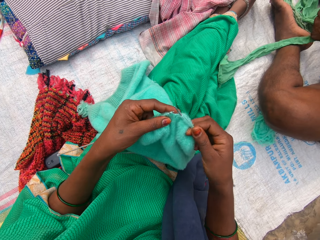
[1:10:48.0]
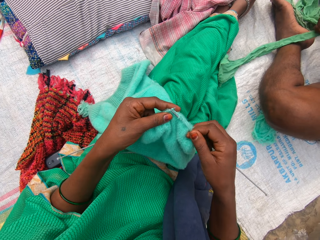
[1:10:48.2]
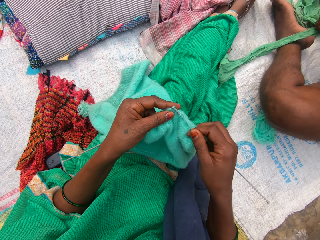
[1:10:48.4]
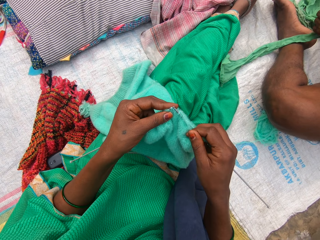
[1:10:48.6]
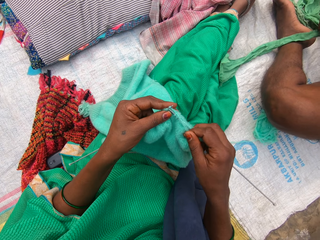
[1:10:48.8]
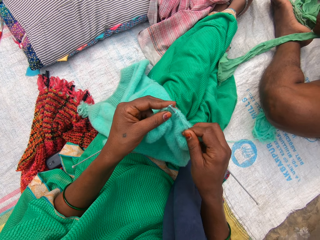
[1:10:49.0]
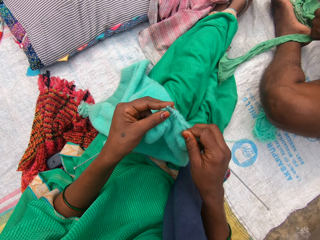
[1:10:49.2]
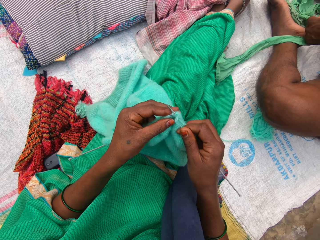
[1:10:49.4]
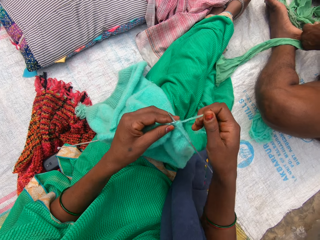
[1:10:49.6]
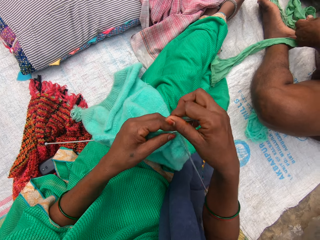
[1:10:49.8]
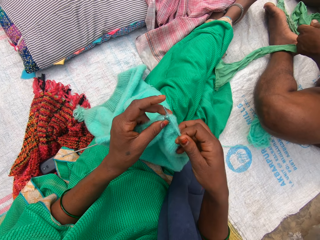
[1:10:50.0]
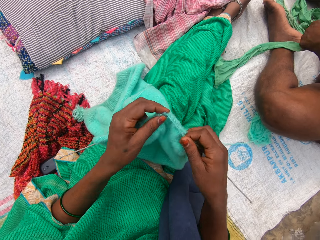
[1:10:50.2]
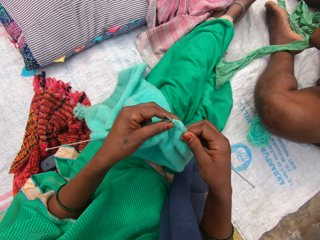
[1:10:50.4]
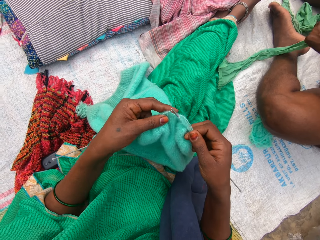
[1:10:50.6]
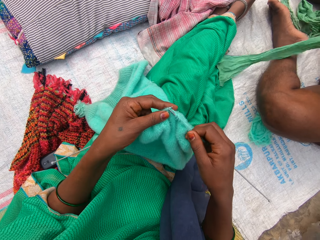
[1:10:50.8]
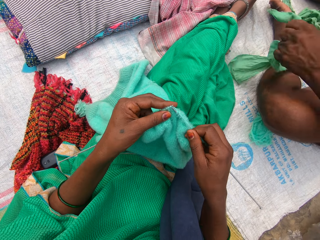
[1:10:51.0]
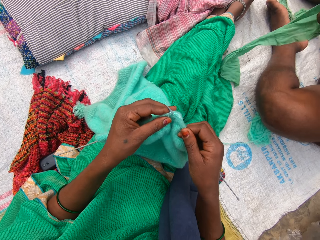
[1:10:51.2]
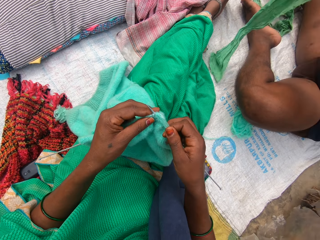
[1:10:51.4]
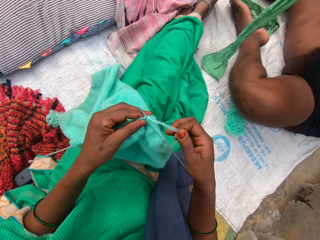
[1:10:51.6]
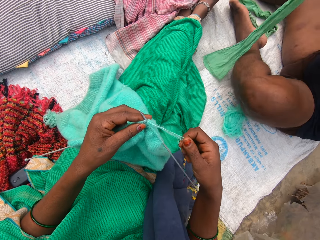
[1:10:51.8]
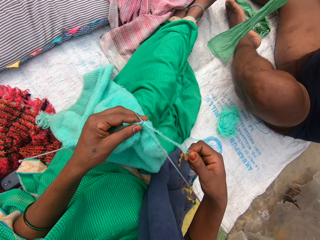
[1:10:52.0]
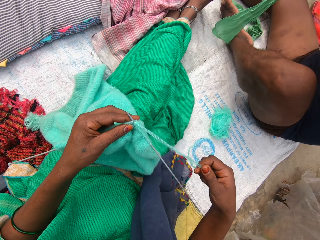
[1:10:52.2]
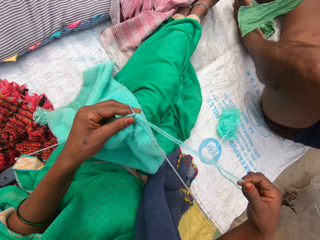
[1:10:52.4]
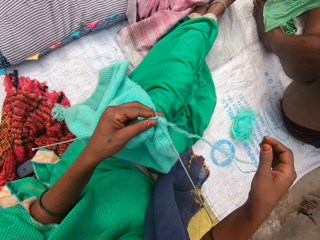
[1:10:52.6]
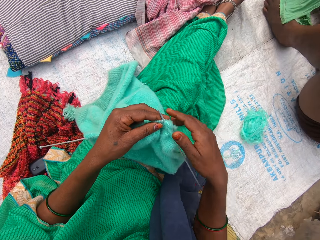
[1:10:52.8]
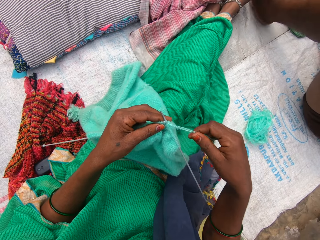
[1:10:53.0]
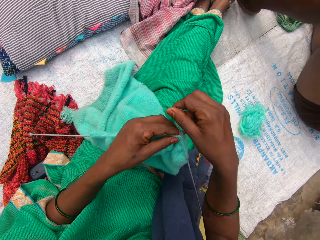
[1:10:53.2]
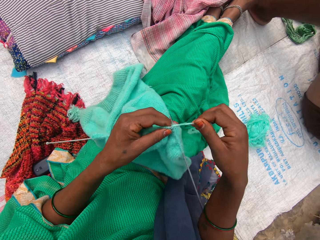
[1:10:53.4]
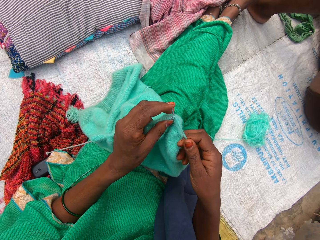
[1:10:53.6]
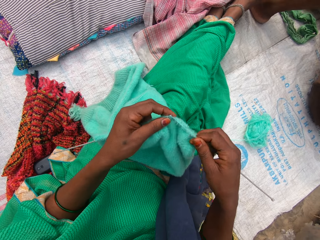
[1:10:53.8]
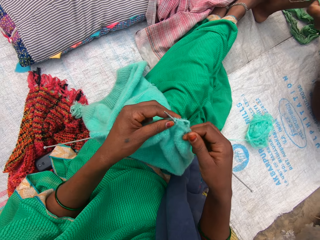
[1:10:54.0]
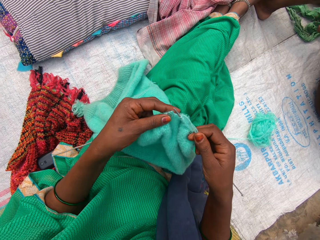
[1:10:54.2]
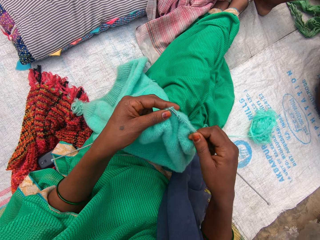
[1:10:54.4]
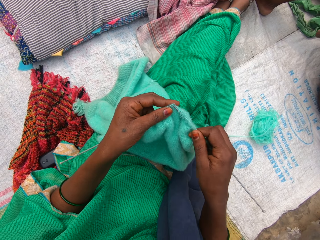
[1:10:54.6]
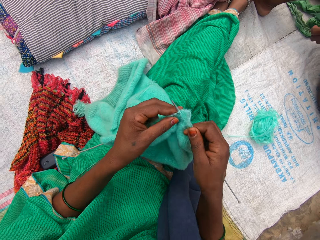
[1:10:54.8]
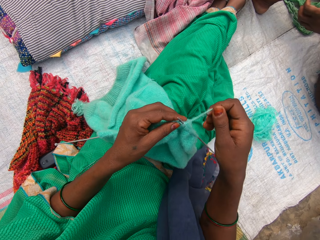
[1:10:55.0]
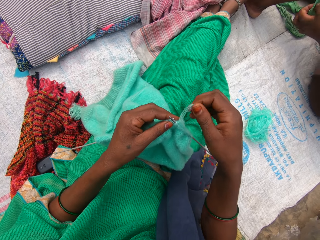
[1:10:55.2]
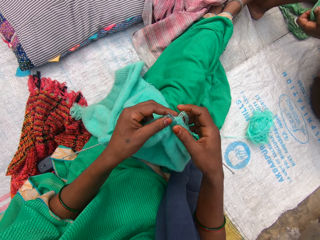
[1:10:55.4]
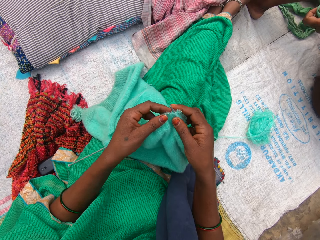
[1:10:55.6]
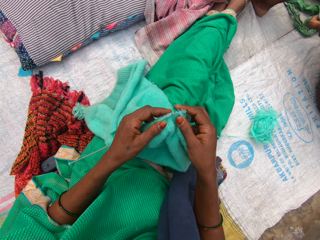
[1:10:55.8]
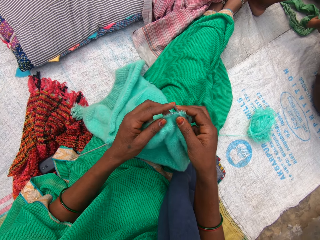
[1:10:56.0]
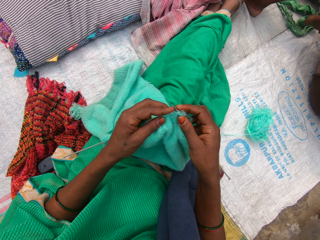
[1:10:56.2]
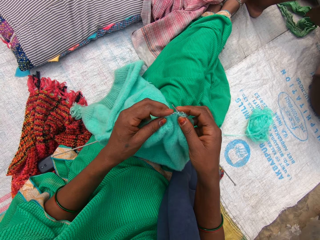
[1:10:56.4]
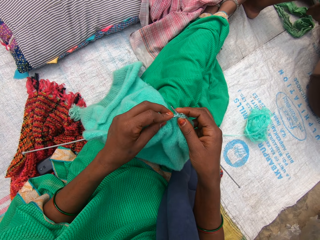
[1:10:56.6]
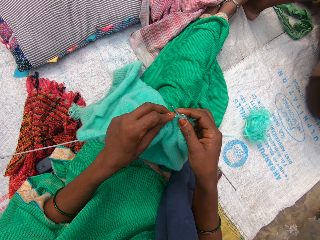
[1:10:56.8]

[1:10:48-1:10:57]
The camera wearer holds addi double ended crochet hooks. She knits a fabric. She knits the fabric again. The lady tears the rag with both hands. The camera wearer rolls a knitting thread on the addi double ended crochet hooks. She knits the fabric. The lady pulls the rag apart. The camera wearer adjusts the knitting thread. The lady raises her left leg on a sack. The camera wearer pulls the yarn with her right hand. The lady stretches her left leg on the sack. The camera wearer knits the yarn with both hands. She rolls the knitting thread on the addi double ended crochet hooks. She holds the addi double ended crochet hooks.

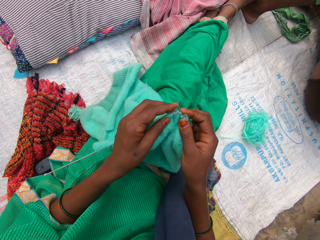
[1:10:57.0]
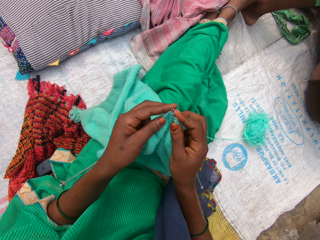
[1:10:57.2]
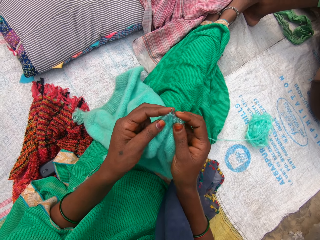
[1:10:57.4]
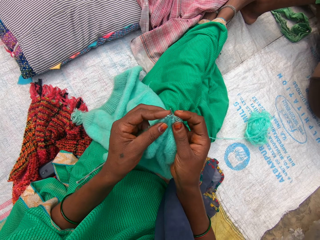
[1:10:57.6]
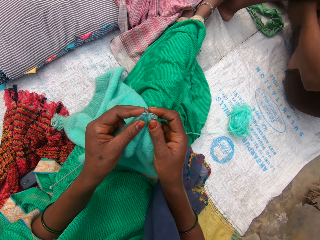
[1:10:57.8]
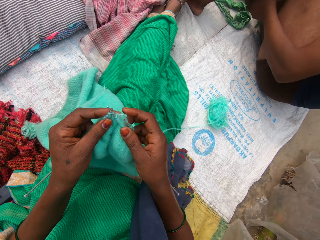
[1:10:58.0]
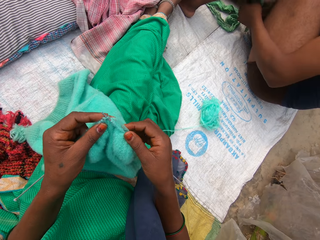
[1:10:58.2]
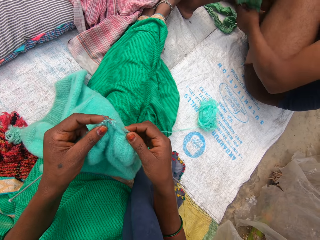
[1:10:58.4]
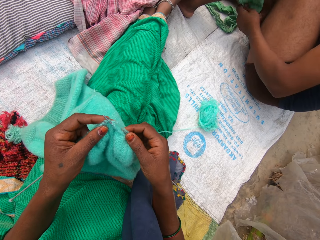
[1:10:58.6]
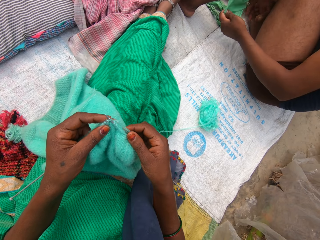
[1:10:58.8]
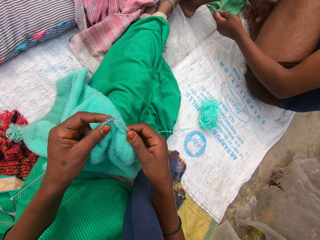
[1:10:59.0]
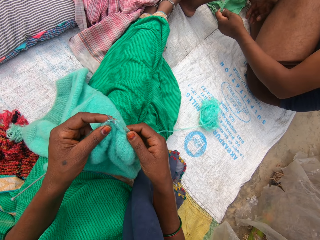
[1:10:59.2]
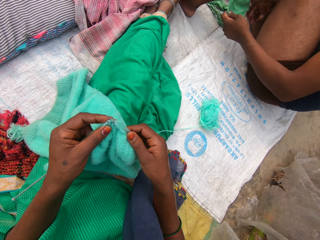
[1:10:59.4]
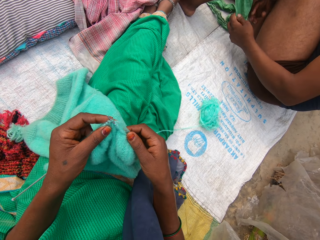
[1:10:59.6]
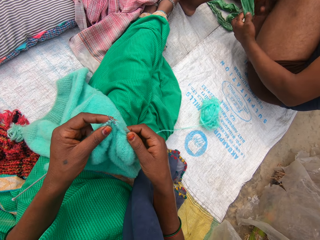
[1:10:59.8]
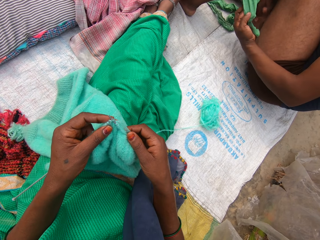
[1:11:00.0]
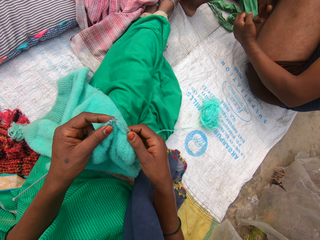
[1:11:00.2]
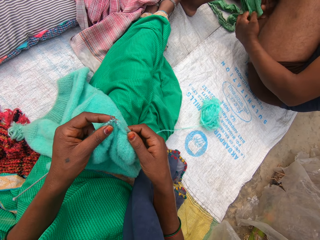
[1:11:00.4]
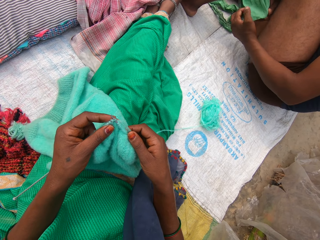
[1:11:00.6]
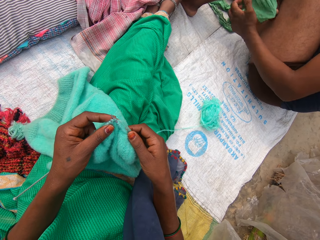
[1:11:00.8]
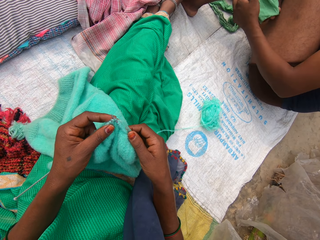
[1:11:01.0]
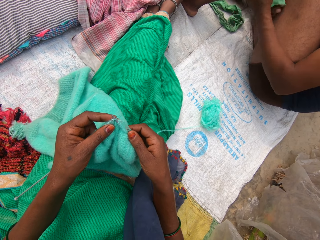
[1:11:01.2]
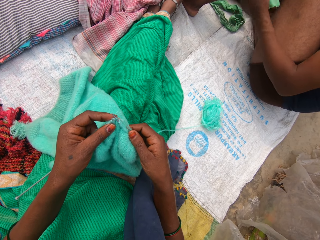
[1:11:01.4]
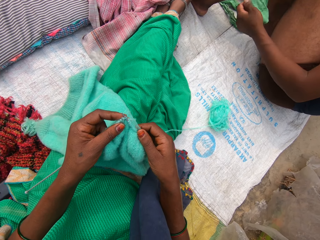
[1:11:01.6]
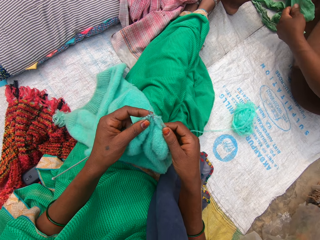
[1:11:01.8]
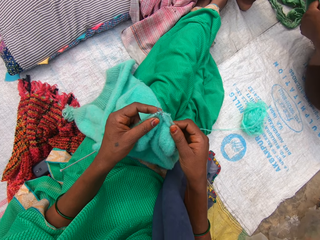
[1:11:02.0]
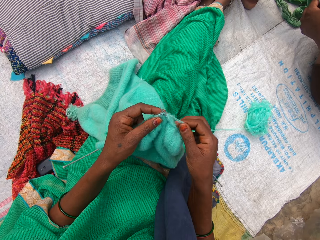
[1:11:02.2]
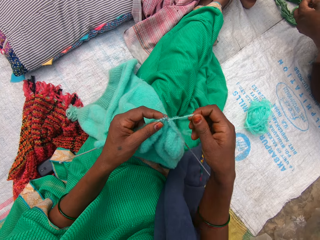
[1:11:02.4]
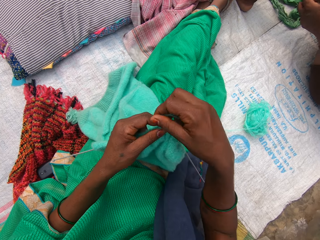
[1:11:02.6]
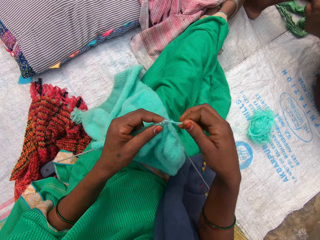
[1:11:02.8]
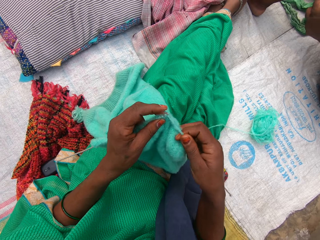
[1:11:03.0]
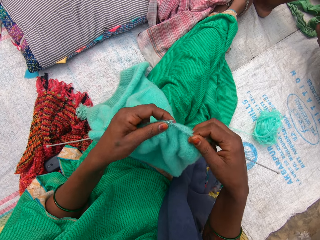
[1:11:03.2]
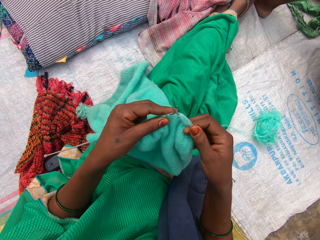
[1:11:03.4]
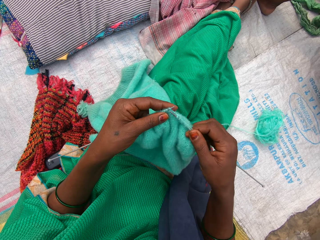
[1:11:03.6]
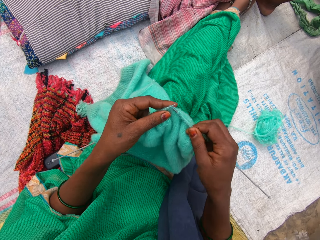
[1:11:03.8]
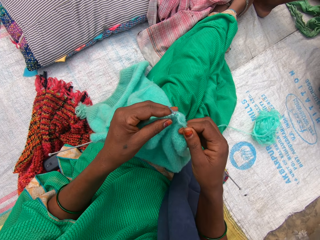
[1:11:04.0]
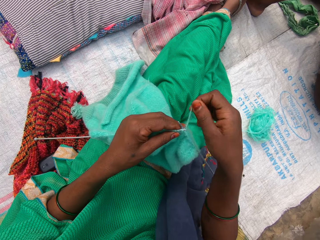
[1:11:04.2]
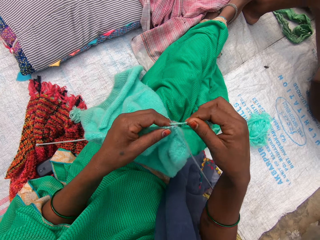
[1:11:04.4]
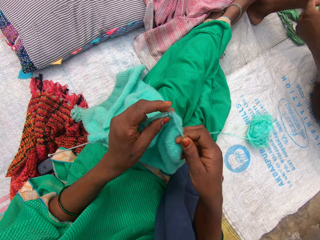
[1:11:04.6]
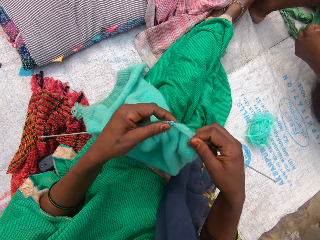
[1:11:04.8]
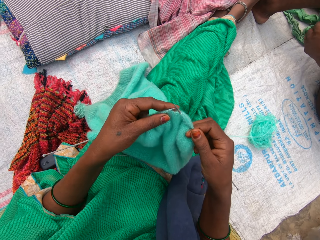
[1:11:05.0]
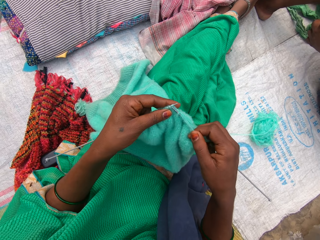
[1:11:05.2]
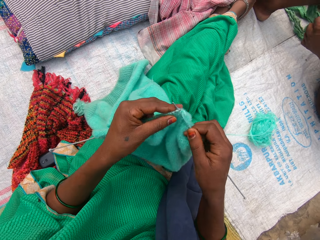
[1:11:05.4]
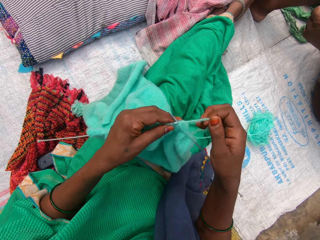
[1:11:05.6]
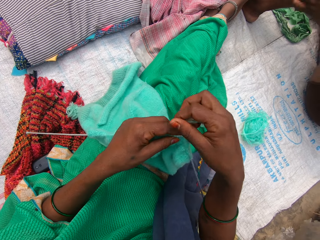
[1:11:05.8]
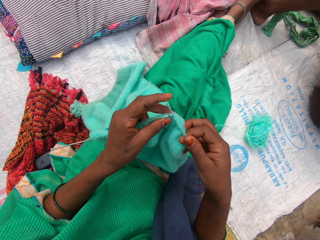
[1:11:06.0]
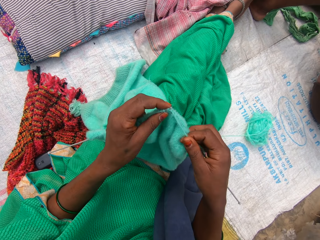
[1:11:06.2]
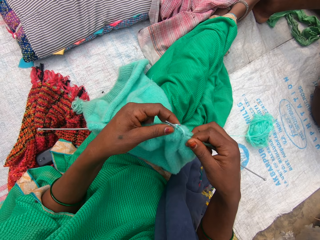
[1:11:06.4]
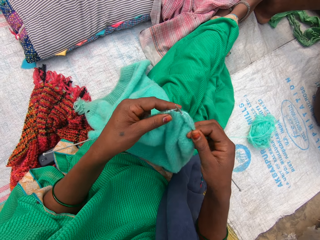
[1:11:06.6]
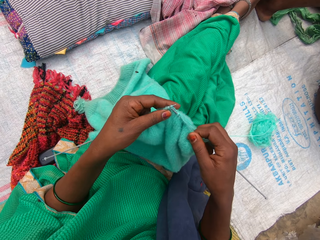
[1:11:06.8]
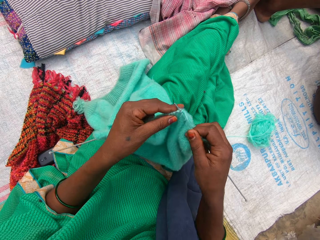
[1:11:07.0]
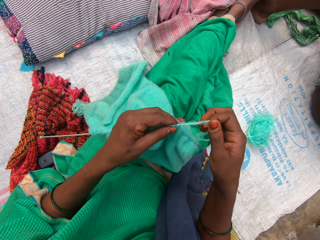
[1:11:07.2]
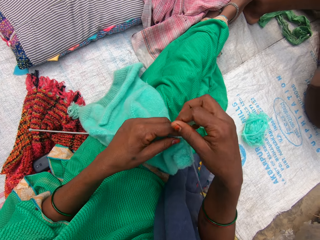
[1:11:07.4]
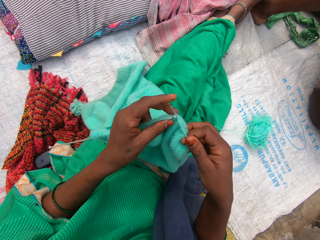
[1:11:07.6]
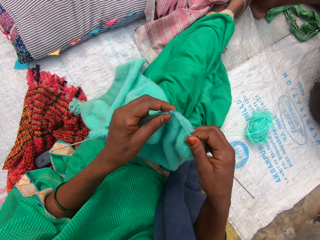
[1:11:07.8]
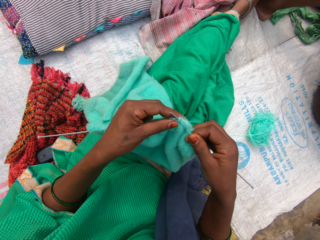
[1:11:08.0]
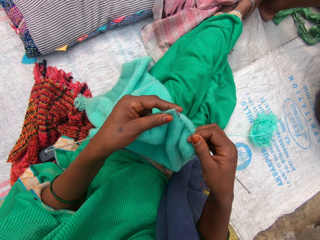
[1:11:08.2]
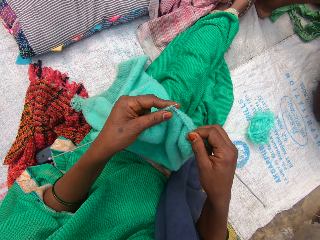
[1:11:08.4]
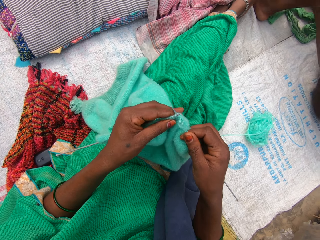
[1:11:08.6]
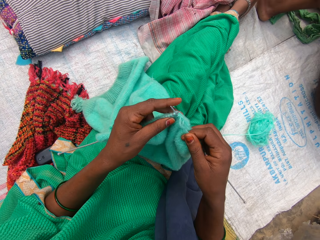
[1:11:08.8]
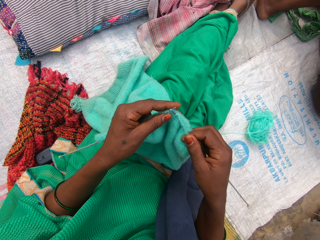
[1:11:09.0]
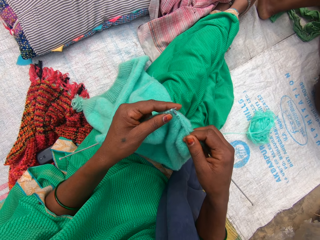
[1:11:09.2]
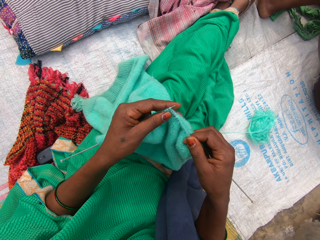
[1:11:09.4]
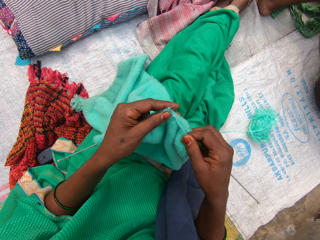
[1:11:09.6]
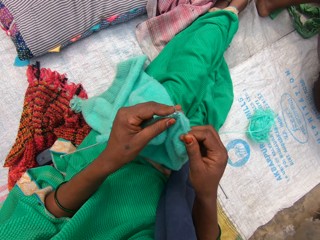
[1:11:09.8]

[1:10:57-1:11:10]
The camera wearer knits a fabric. A man holds a cloth. The camera wearer rolls a knitting thread on the addi double ended crochet hooks. They knit the fabric. They hold the addi double ended crochet hooks. They knit the fabric. They roll the knitting thread on the addi double ended crochet hooks. They hold the addi double ended crochet hooks. They knit the fabric. They roll the knitting thread on the addi double ended crochet hooks. They knit the fabric. They roll the knitting thread on the addi double ended crochet hooks. They knit the fabric. They hold the addi double ended crochet hooks.
